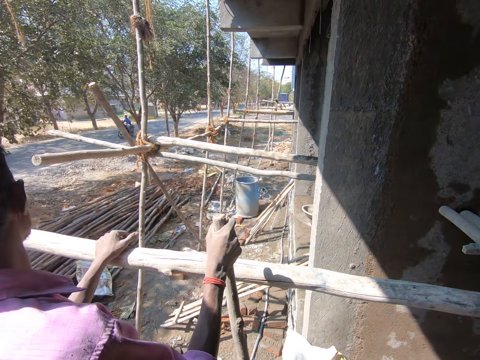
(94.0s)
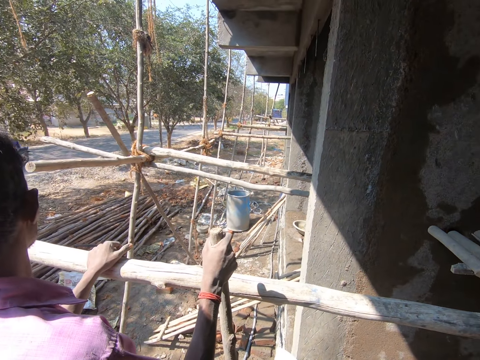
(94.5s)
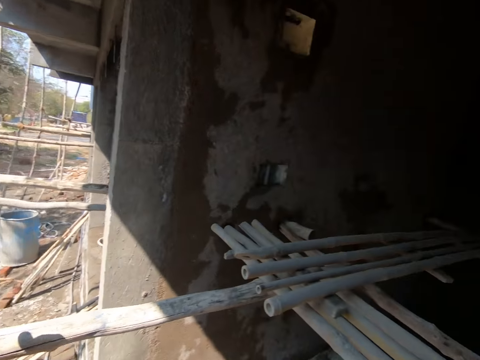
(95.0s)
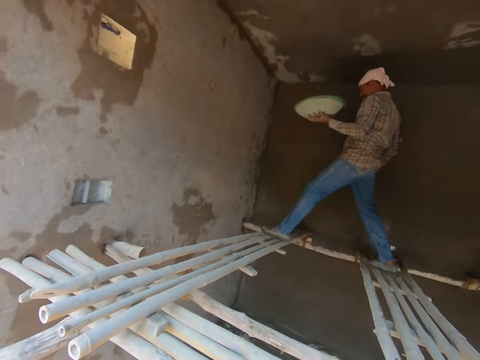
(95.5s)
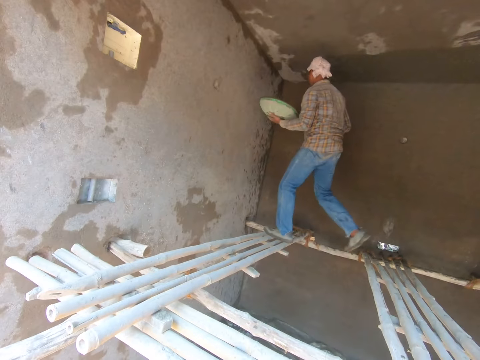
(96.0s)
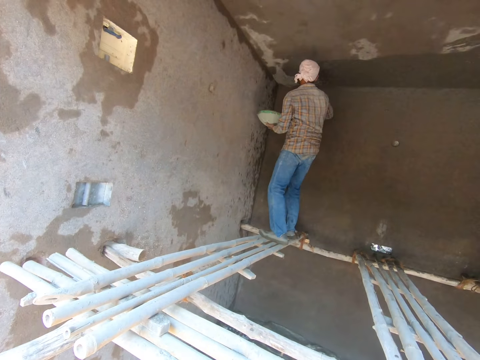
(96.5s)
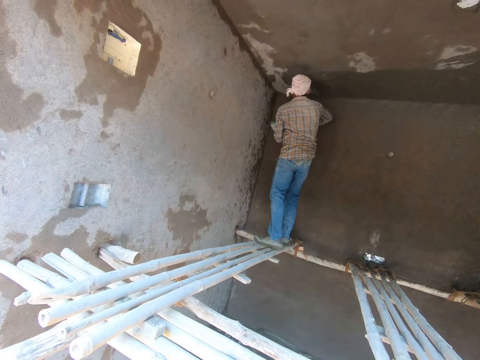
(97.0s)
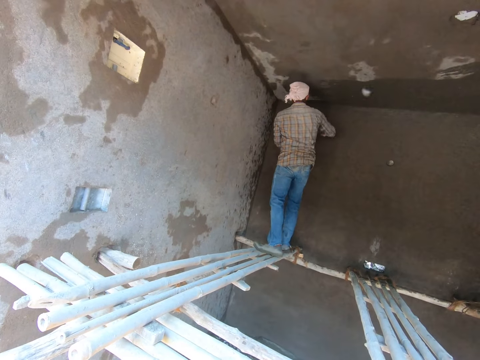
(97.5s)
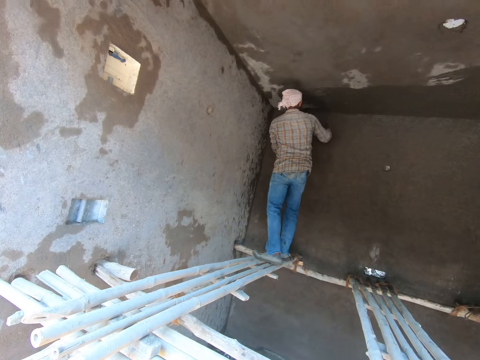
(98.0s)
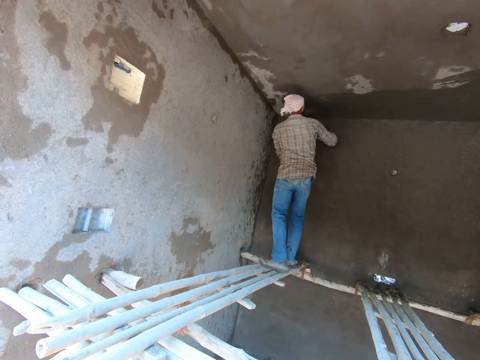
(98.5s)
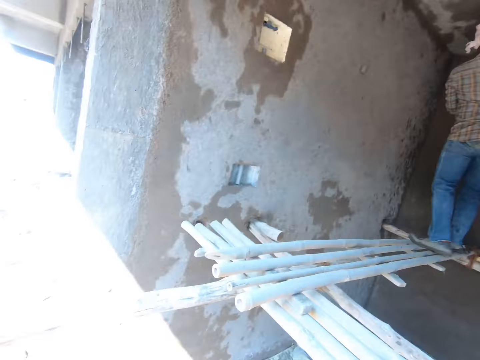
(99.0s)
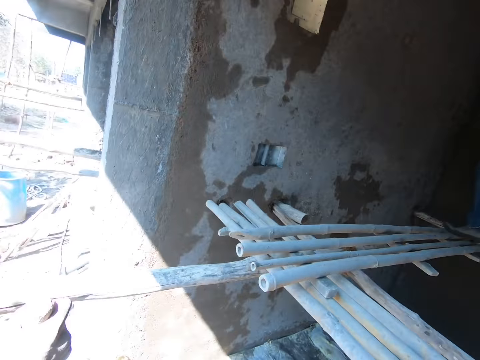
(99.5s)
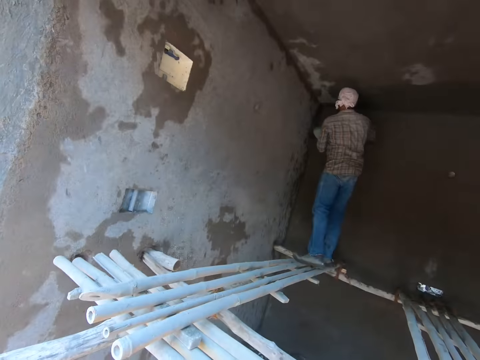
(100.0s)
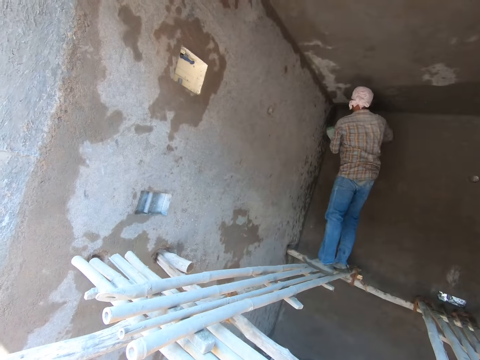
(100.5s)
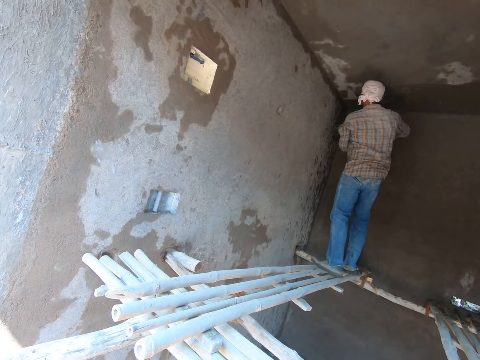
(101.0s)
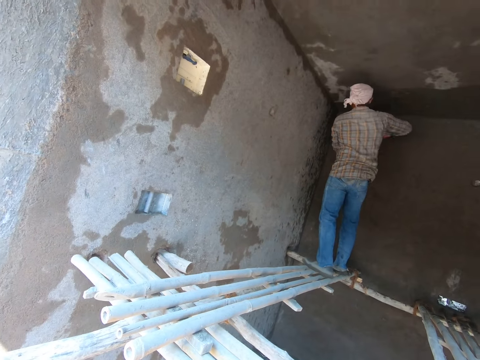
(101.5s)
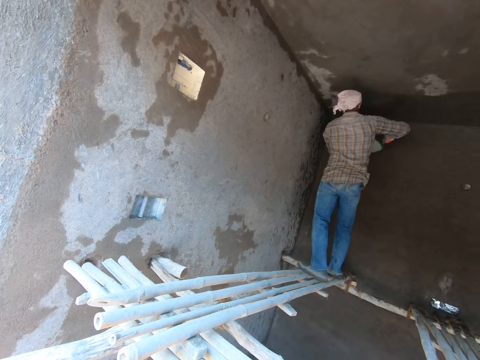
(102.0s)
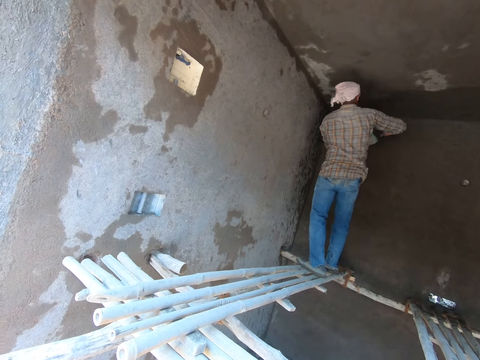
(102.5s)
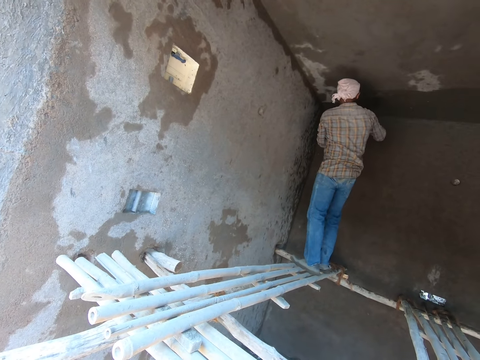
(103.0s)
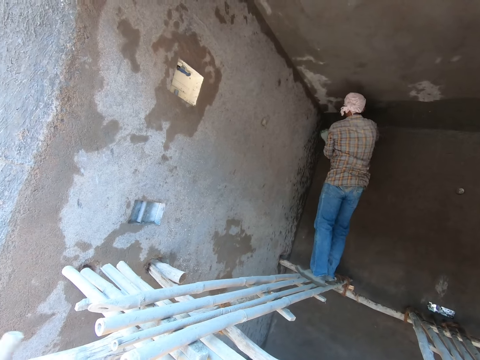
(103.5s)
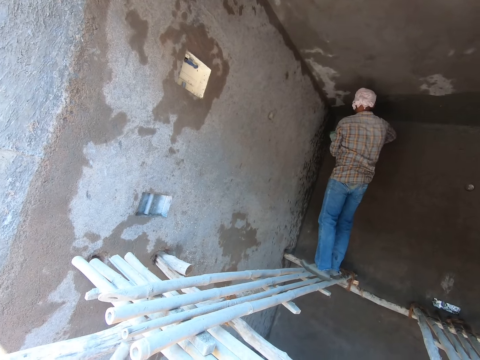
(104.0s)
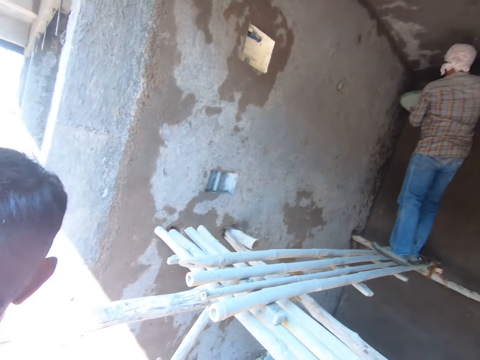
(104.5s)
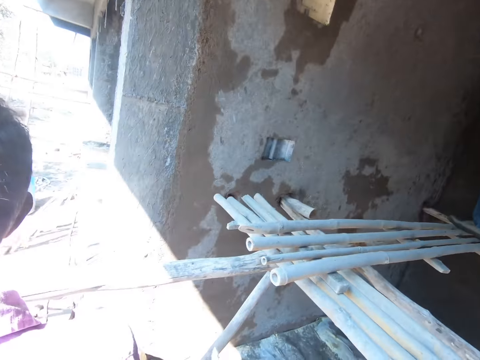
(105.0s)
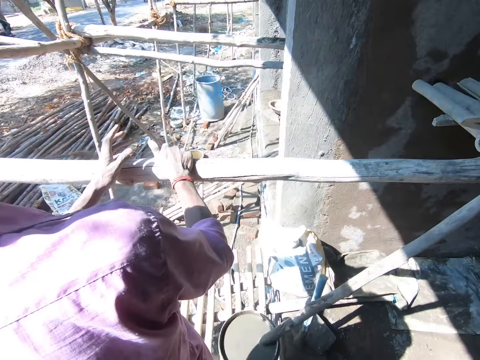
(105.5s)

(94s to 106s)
A person looks around. The camera wearer faces inside a room. Another person plasters the roof.

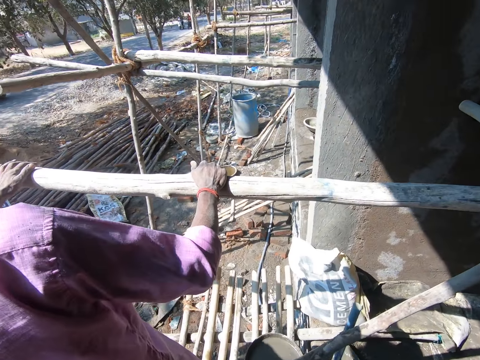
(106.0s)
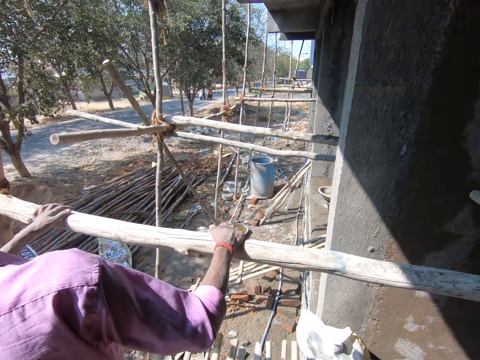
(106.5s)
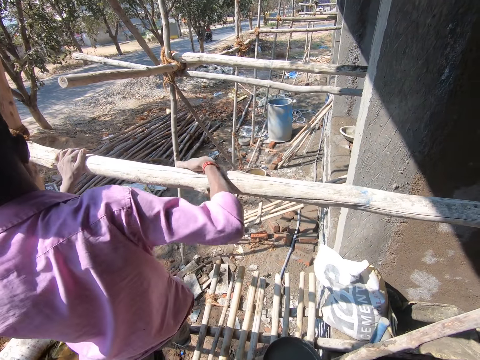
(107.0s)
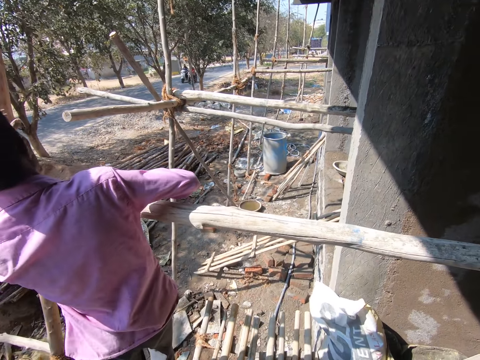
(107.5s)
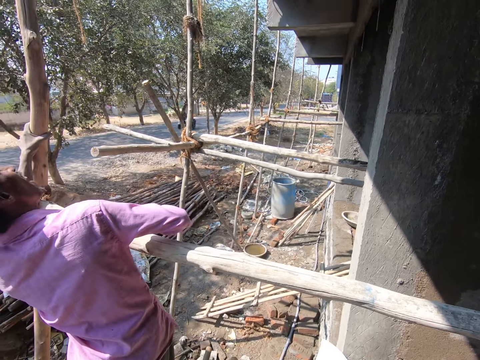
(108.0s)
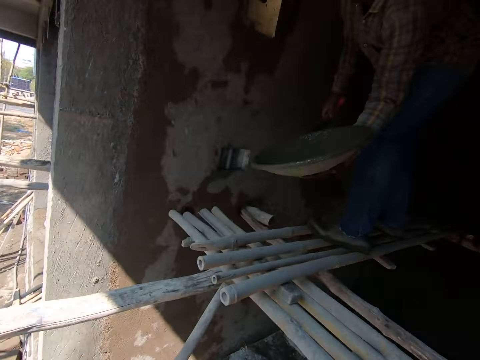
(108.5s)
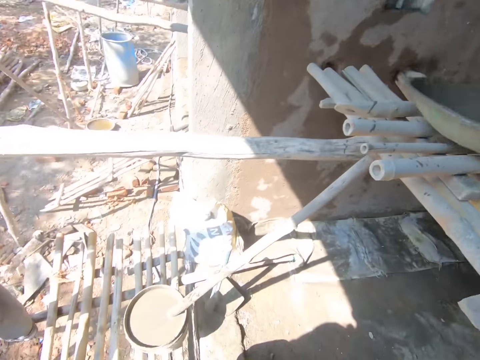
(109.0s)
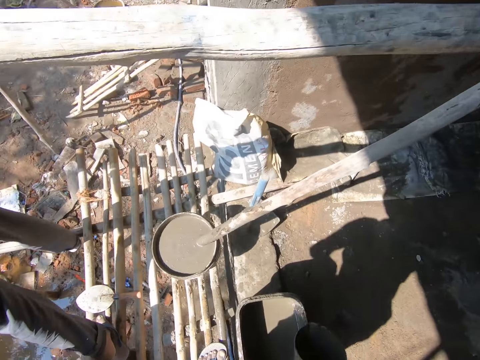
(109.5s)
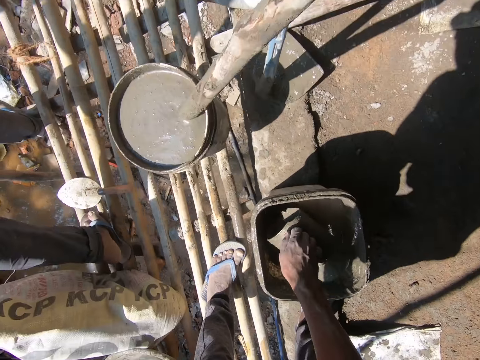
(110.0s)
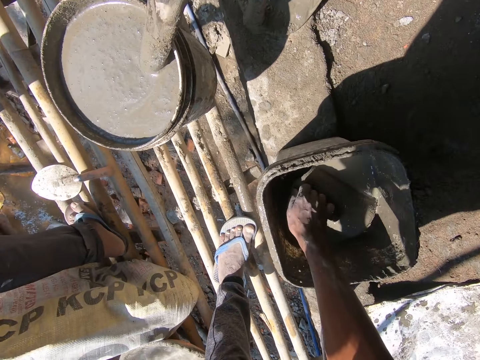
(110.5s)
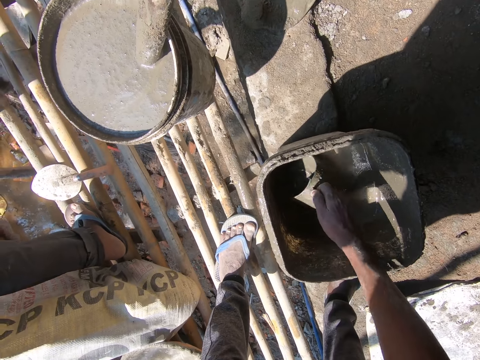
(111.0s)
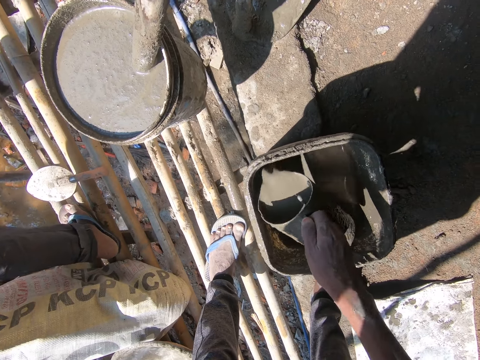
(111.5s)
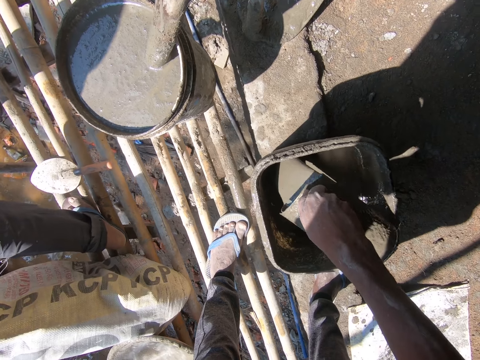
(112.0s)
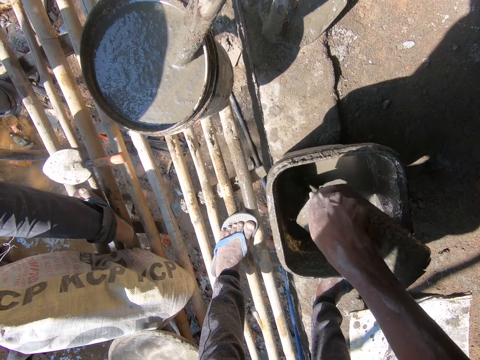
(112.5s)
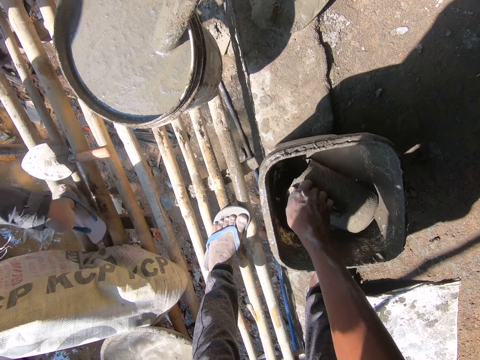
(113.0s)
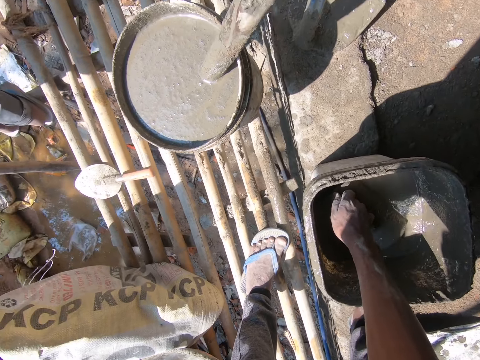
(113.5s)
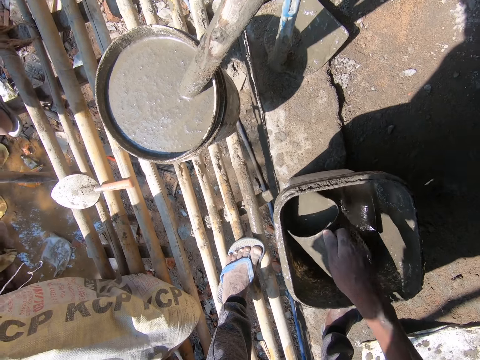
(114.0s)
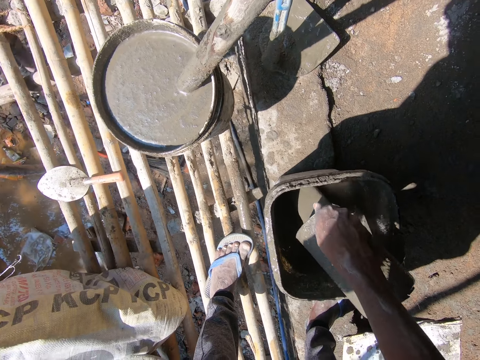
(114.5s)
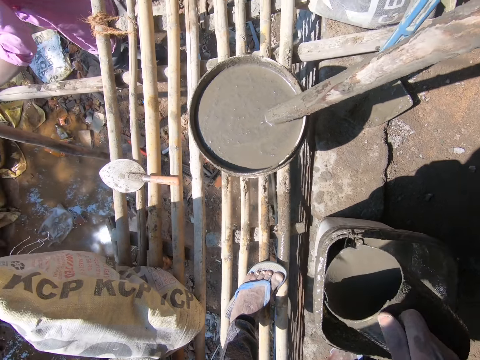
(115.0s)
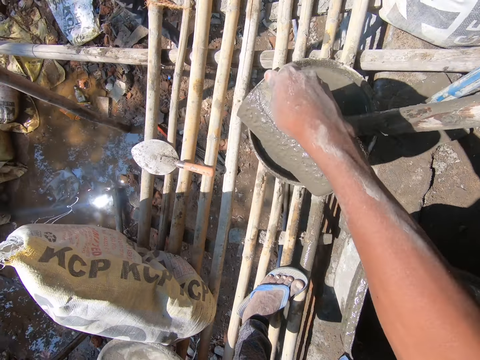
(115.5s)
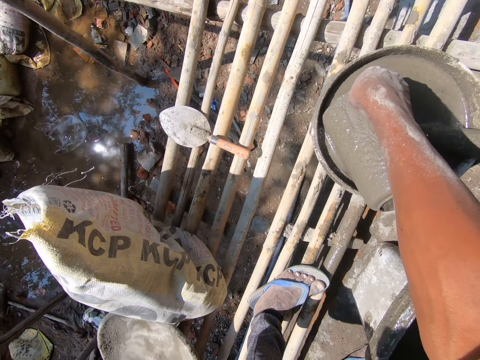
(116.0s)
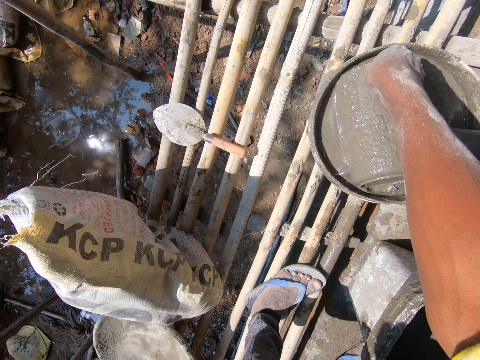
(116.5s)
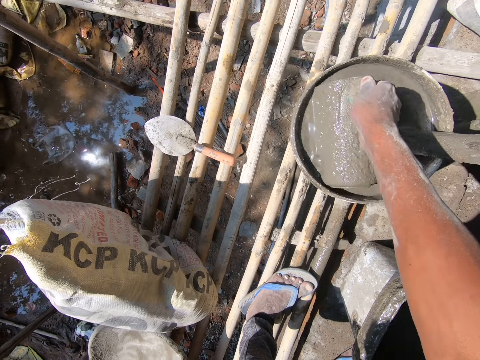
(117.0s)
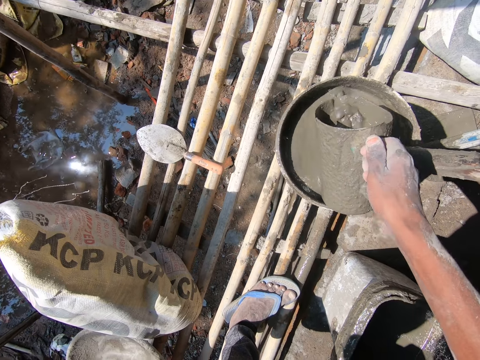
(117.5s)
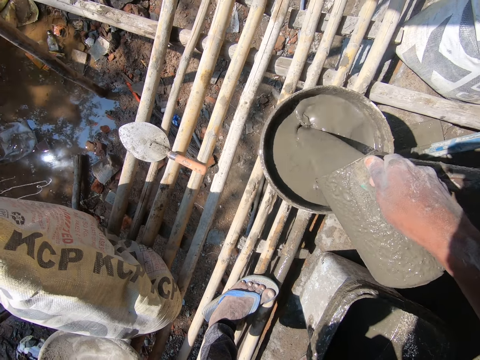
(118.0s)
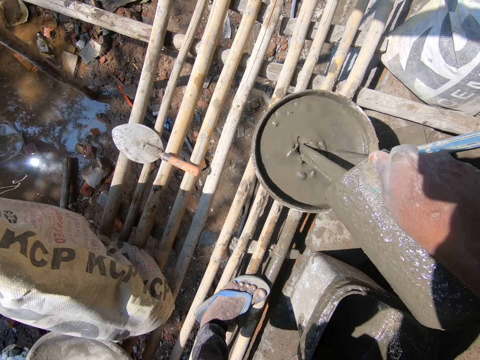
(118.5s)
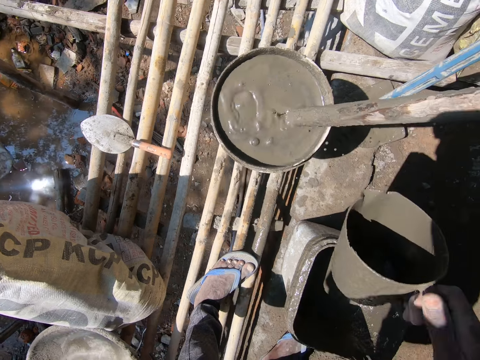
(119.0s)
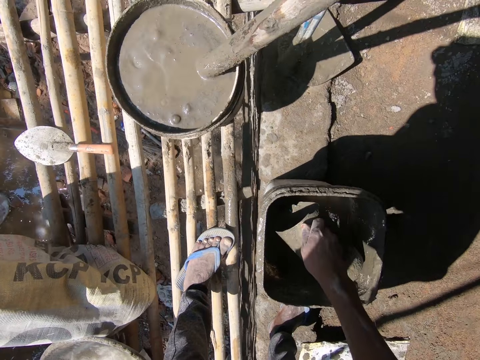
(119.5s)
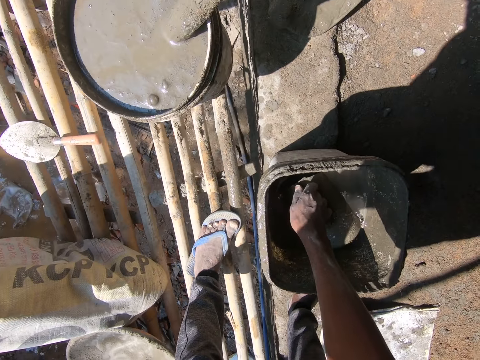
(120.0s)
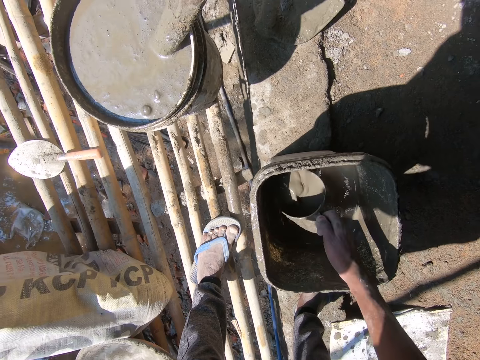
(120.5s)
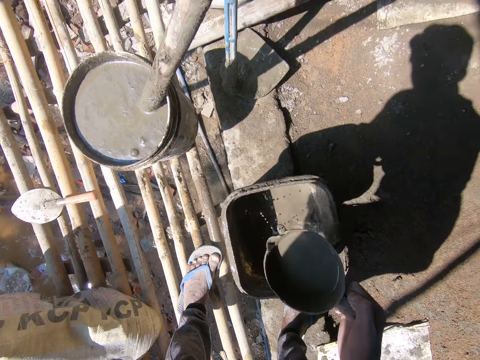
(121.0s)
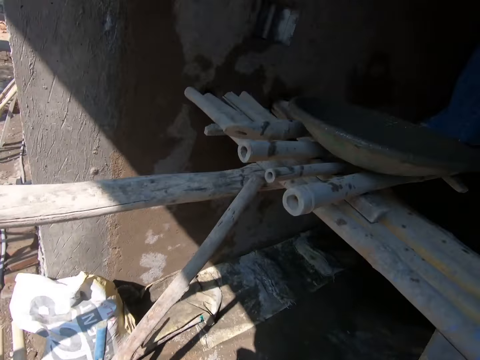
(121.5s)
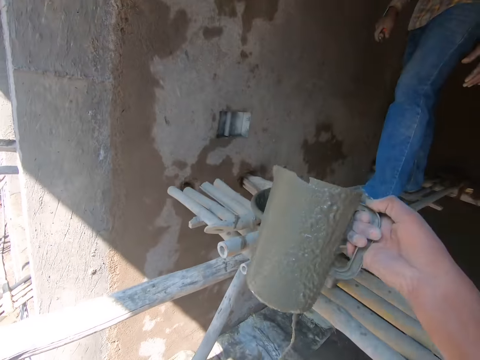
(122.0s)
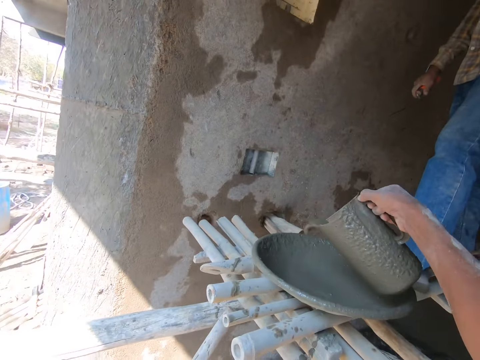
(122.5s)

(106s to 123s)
The camera wearer faces the road. A person looks around. Another person puts the basin on the roof. The camera wearer mixes diluted cement or sand with a jug. They scoop the diluted cement with the jug. They pour the diluted cement in a tray.
